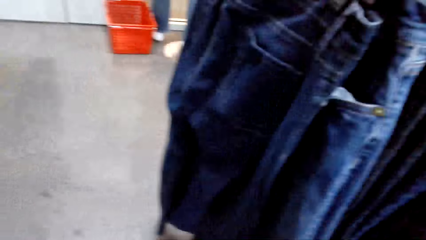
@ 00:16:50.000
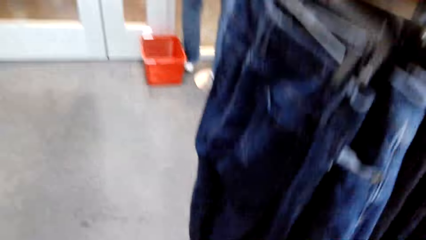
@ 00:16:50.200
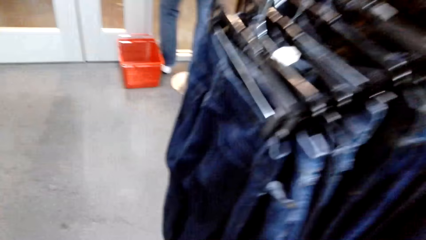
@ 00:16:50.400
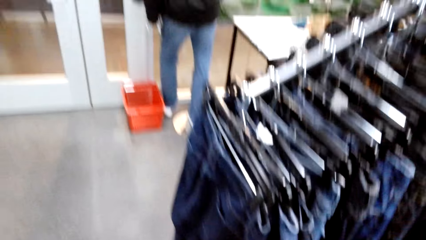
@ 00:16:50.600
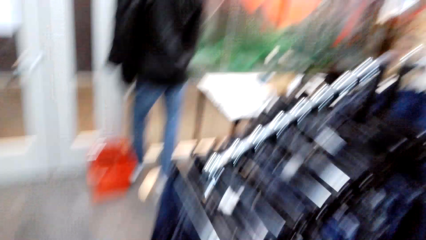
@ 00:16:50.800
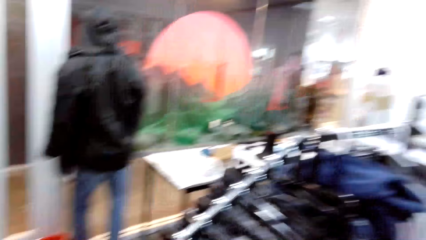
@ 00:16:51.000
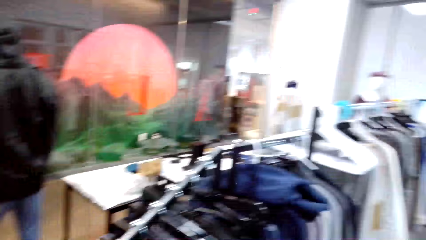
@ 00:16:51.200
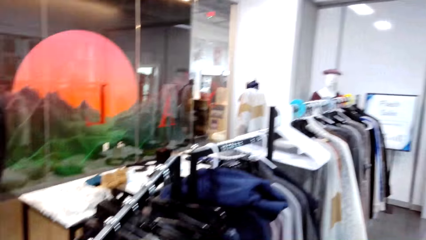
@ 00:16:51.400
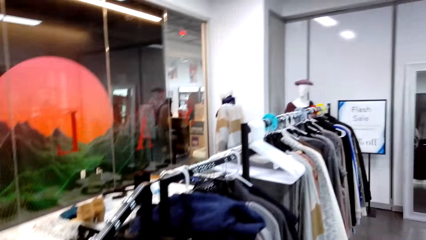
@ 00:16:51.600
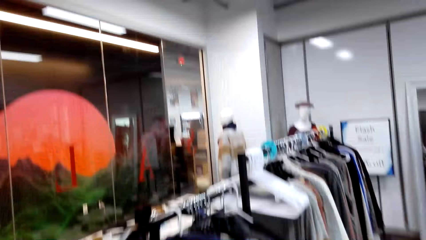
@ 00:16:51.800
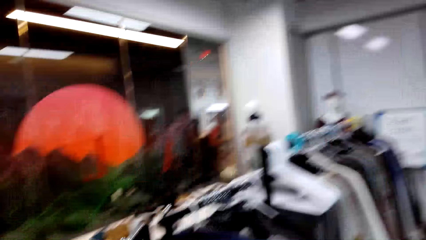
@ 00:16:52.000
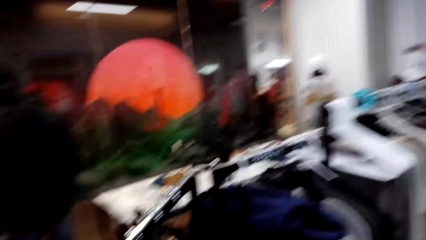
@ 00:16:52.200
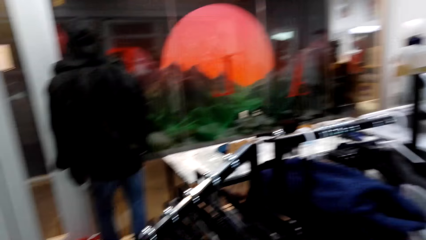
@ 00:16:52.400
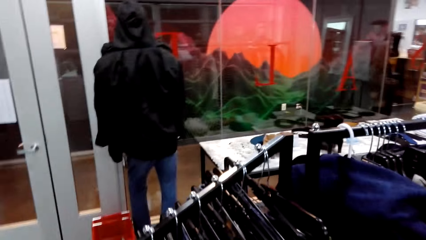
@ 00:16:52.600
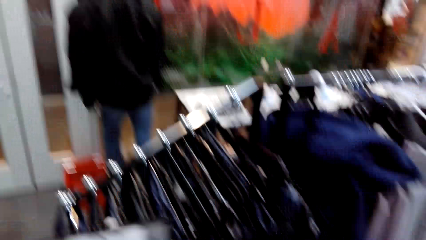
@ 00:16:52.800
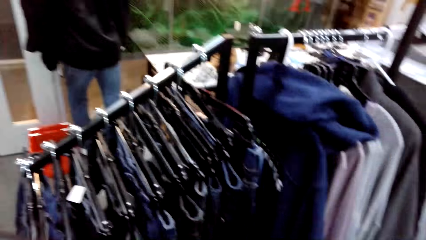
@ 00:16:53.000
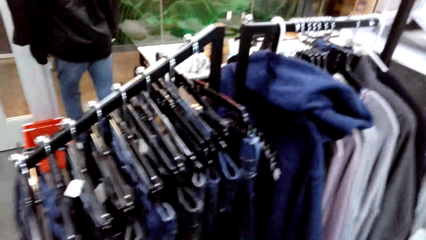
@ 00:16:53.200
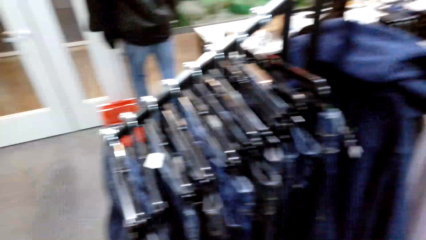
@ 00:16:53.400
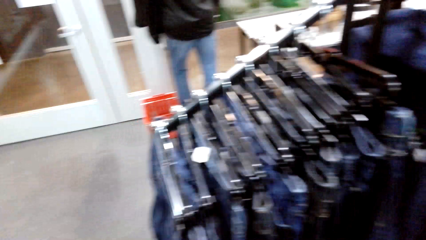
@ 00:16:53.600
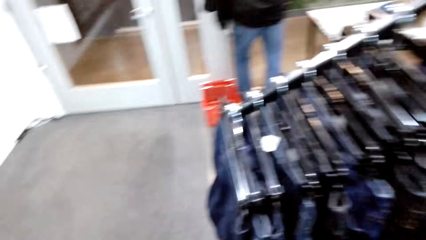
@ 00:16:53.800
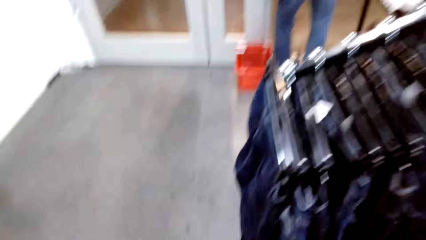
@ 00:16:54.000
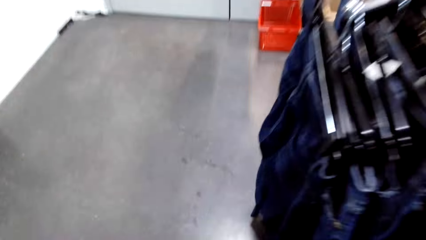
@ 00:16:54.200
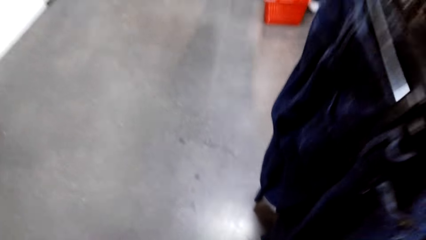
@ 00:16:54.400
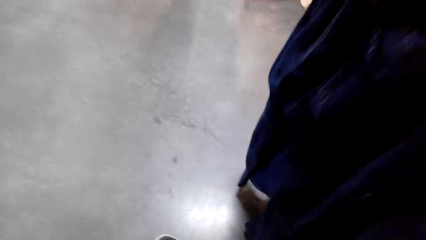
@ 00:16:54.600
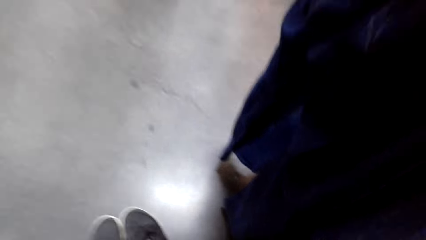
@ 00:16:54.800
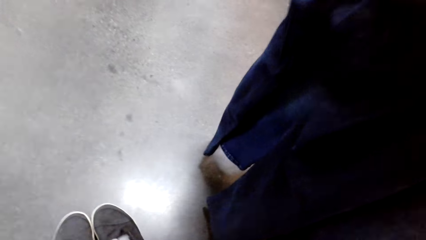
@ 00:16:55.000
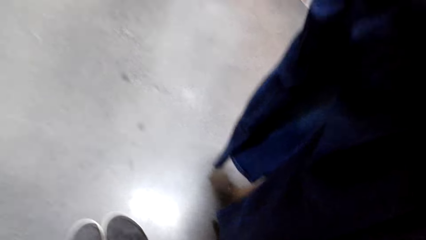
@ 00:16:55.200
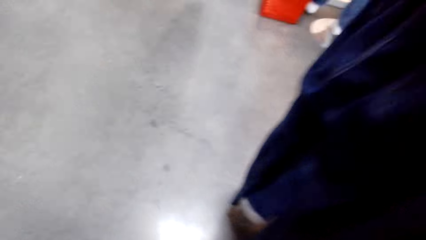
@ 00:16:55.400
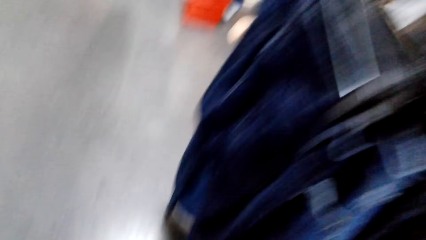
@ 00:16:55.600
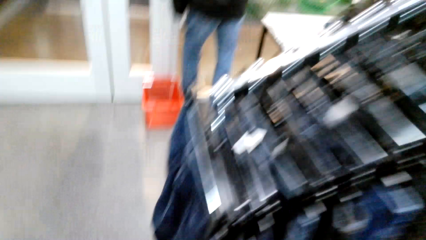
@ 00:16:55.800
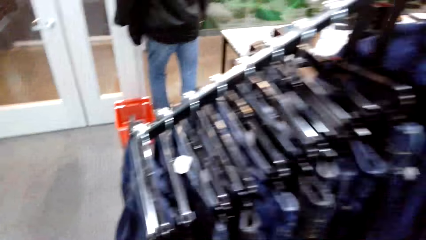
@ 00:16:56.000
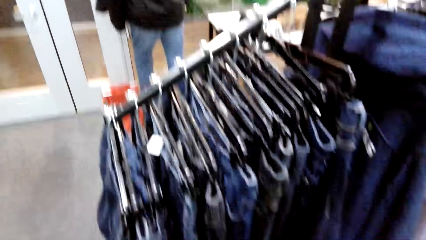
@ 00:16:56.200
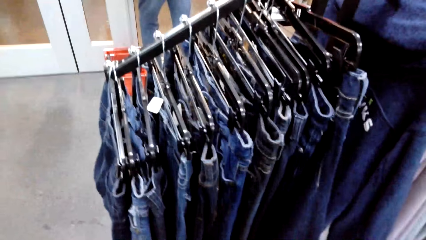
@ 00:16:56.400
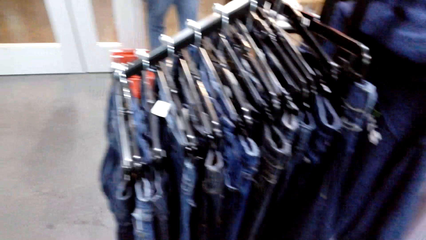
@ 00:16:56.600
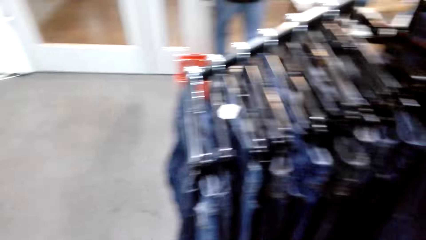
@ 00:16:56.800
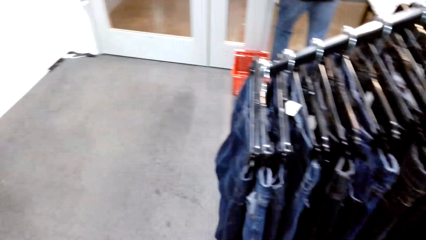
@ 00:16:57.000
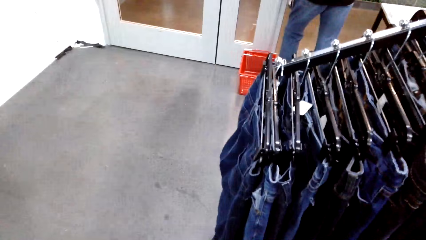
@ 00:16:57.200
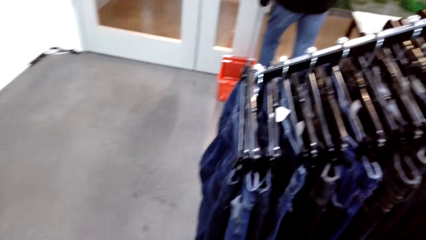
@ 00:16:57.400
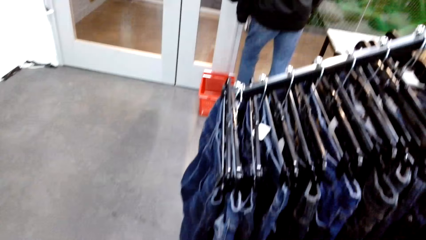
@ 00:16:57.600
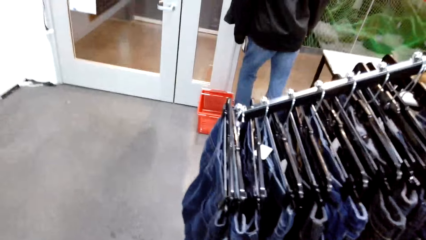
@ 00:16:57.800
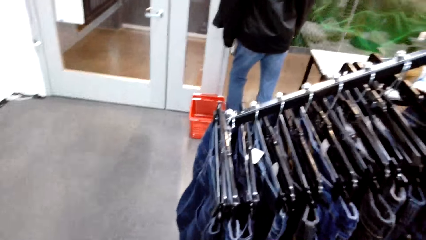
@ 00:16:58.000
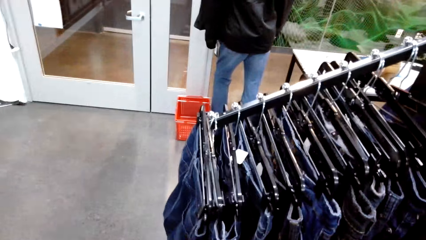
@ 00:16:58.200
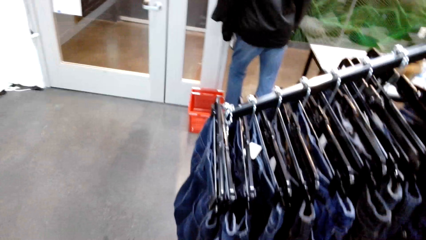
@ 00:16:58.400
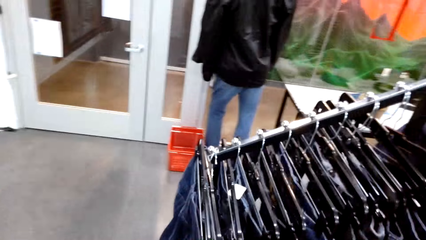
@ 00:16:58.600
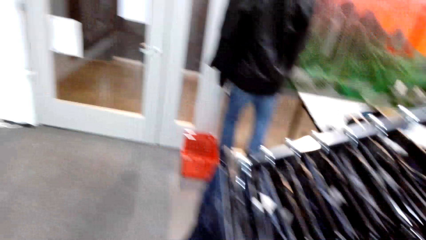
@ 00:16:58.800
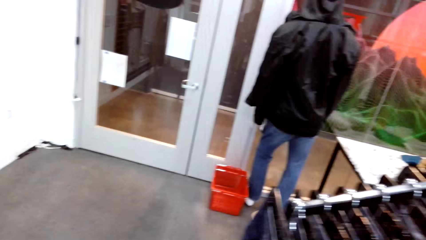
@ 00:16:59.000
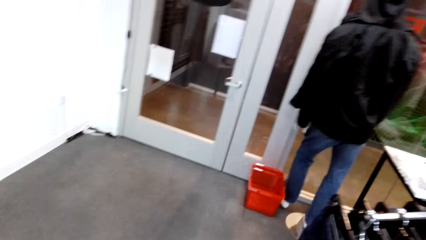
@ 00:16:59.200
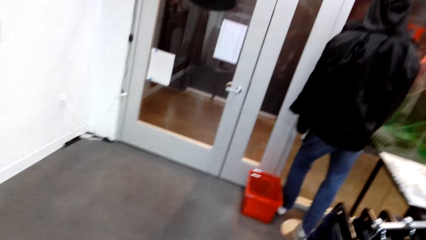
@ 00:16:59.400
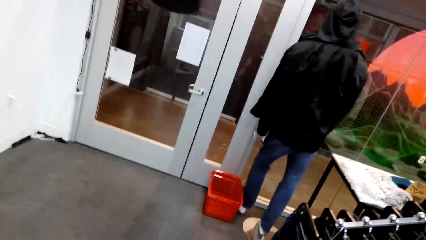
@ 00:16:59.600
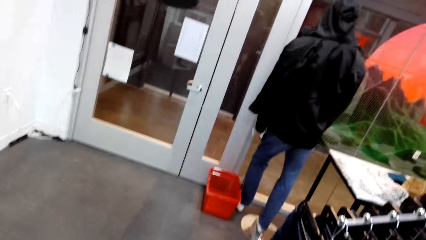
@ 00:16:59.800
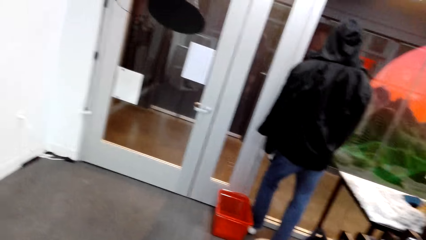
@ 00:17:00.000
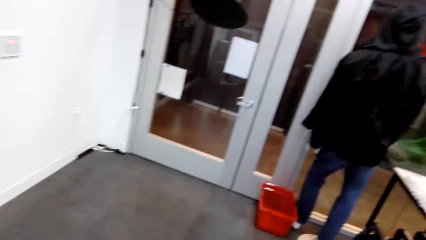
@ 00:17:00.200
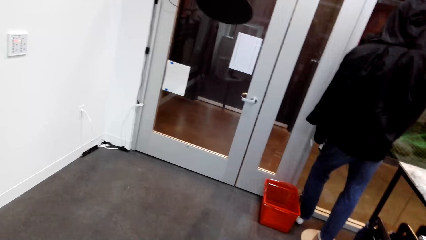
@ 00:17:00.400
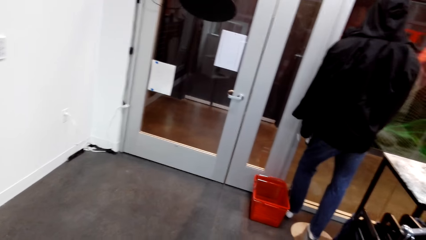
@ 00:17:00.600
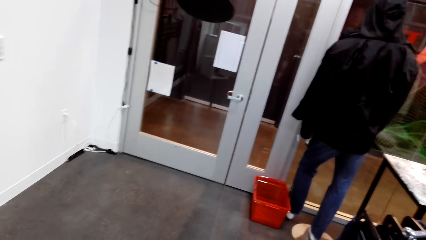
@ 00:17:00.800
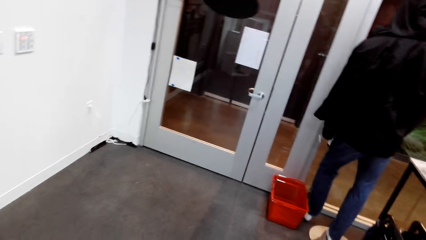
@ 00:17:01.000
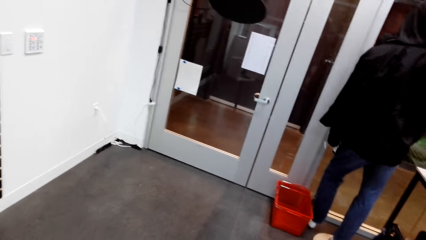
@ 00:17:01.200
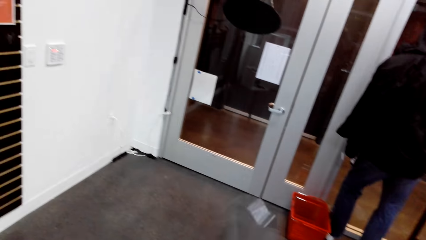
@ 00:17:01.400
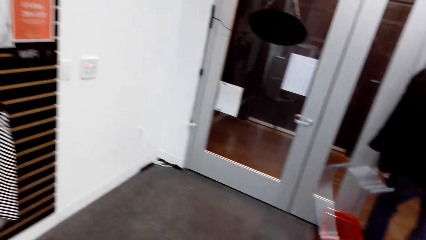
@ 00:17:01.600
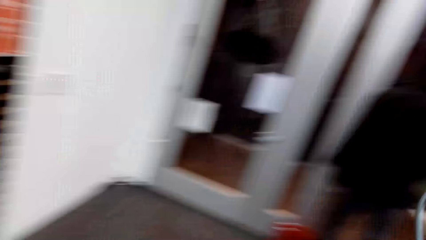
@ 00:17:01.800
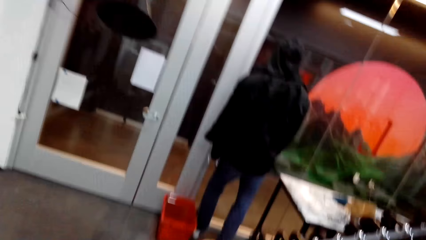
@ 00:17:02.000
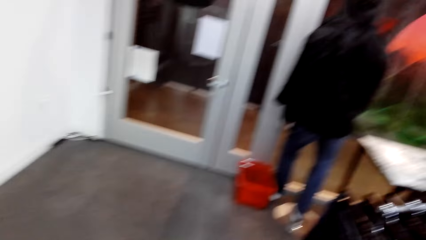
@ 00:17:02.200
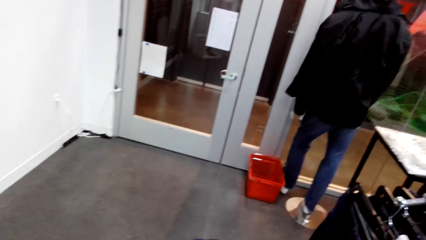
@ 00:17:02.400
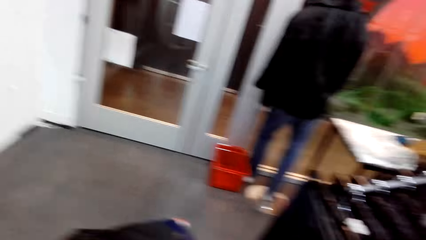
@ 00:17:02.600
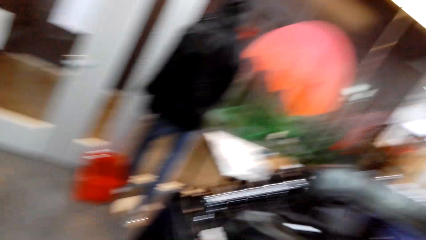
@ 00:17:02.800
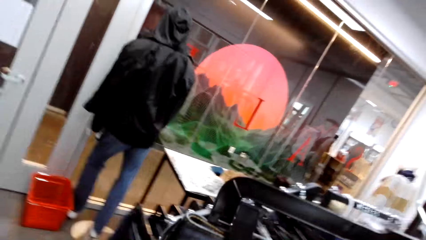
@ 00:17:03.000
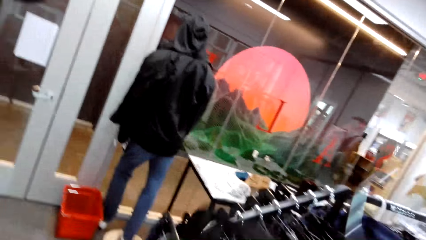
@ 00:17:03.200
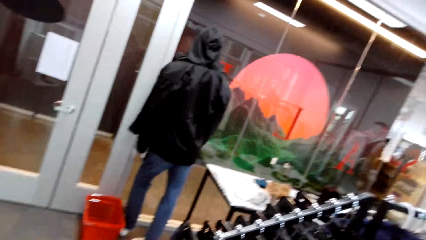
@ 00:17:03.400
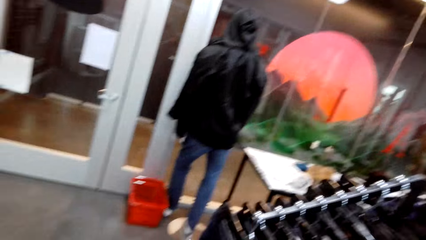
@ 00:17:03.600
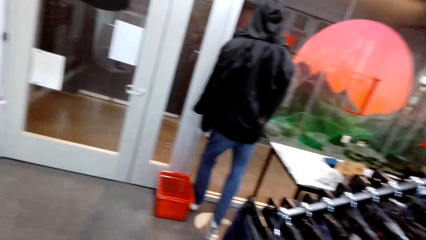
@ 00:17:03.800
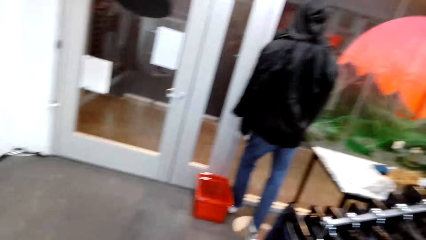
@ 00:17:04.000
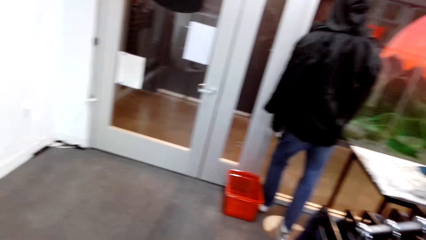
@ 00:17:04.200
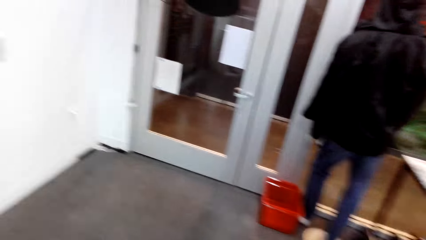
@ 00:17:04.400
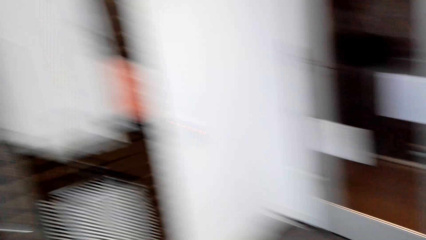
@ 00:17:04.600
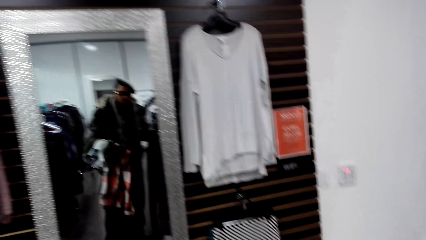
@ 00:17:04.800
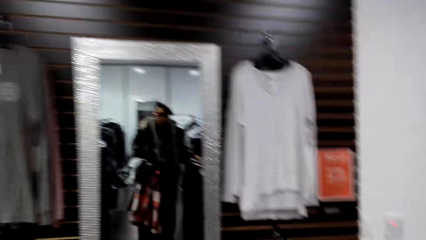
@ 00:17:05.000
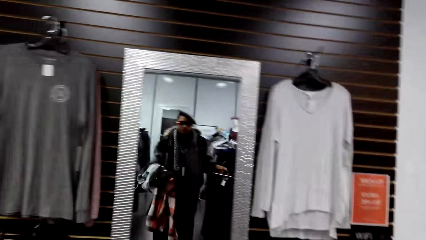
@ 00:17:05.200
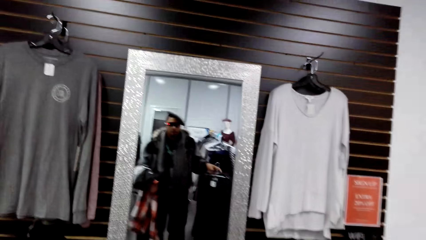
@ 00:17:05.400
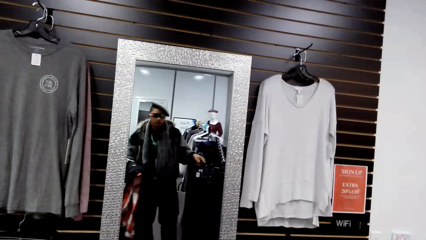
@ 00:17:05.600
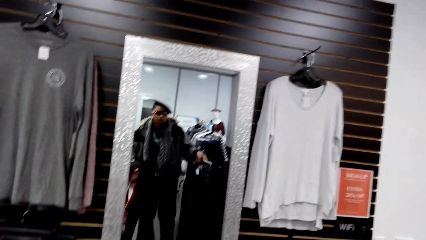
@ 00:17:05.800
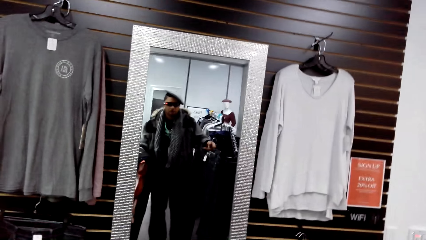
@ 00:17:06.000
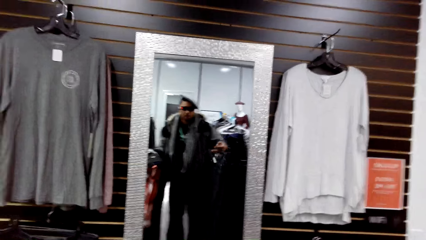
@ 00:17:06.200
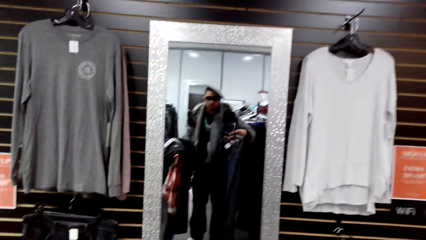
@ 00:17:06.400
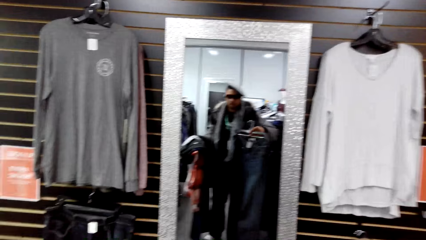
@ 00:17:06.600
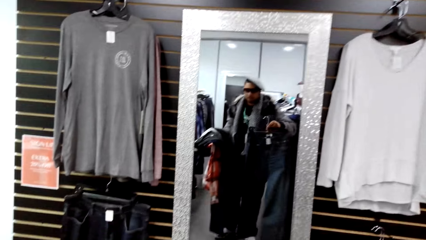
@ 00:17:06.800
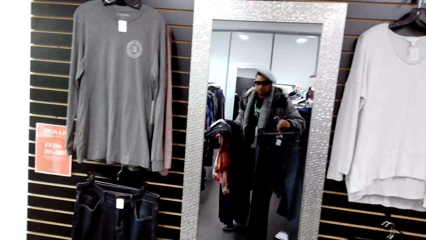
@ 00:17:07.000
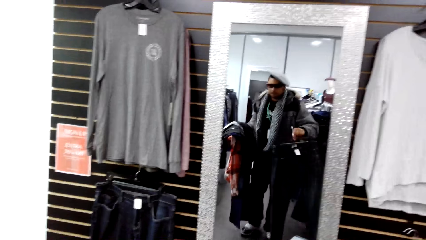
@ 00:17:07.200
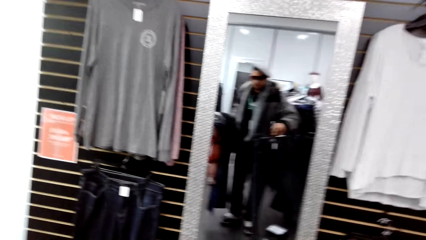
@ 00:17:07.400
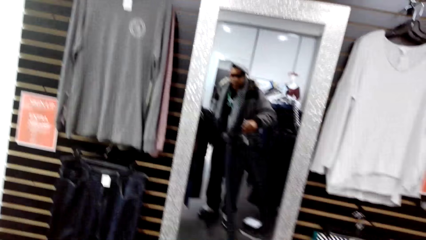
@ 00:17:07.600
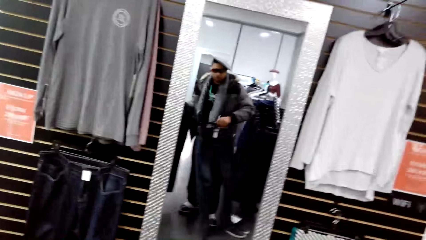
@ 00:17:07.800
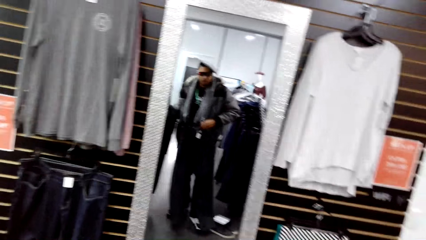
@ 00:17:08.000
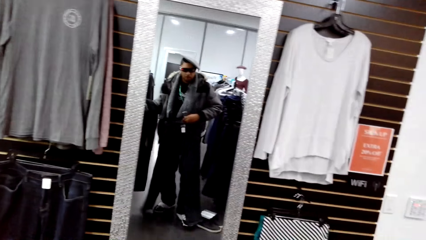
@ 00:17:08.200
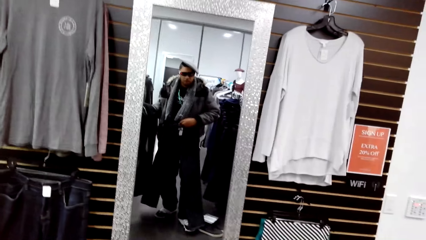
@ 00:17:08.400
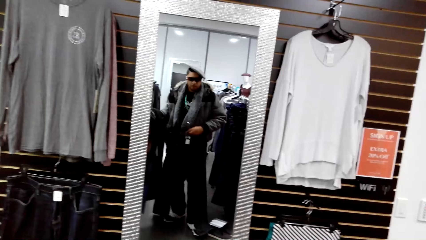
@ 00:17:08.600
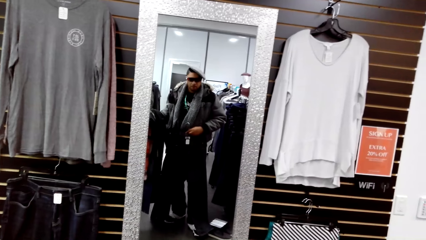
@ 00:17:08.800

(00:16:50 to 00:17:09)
The camera wearer moves around. He holds a hanger in his right hand. He picks up a pair of trousers on the hanger from the stand with his right hand. He stares at the mirror.
